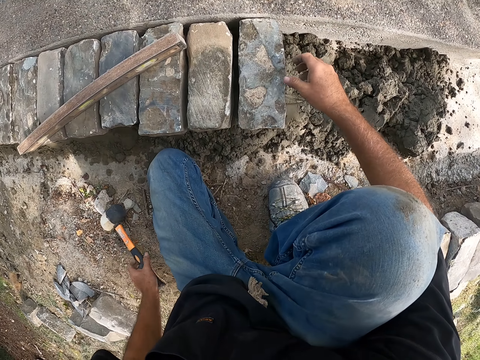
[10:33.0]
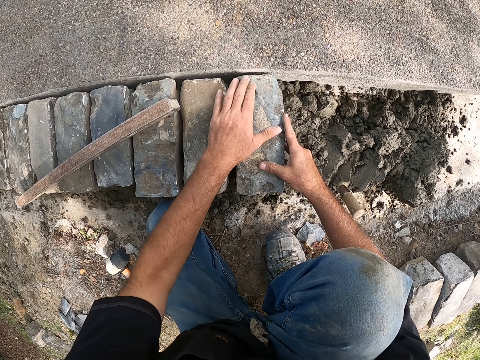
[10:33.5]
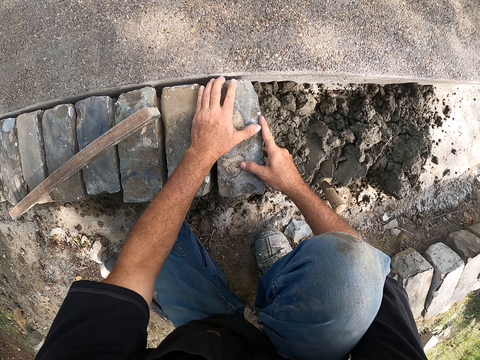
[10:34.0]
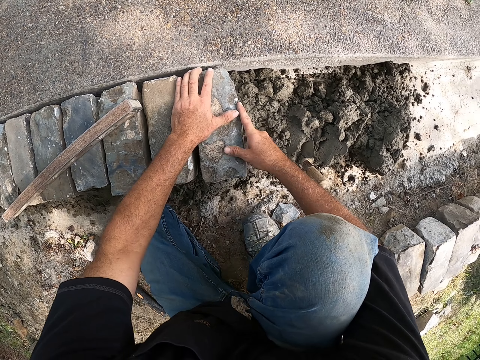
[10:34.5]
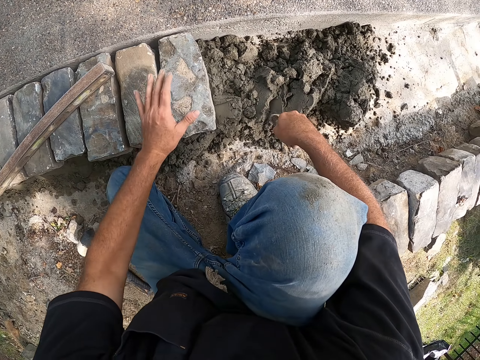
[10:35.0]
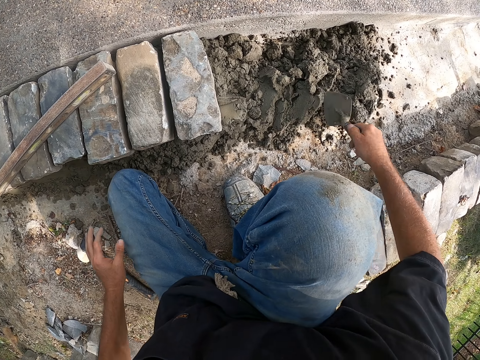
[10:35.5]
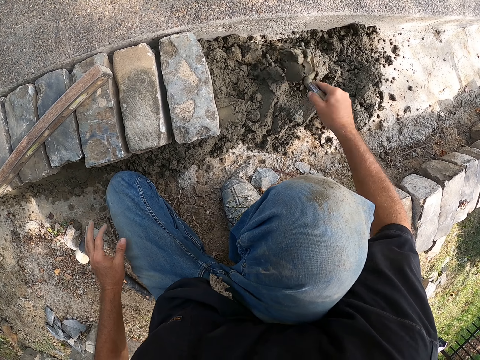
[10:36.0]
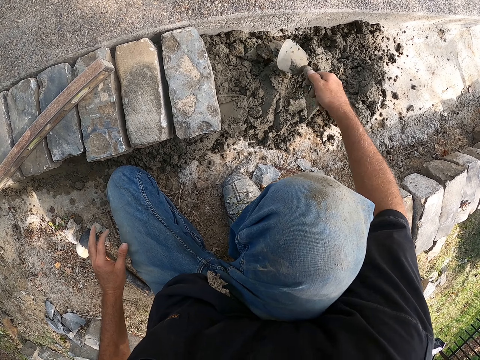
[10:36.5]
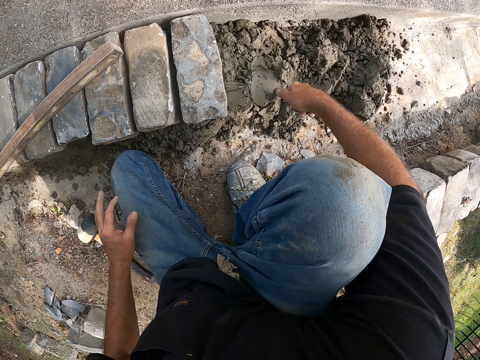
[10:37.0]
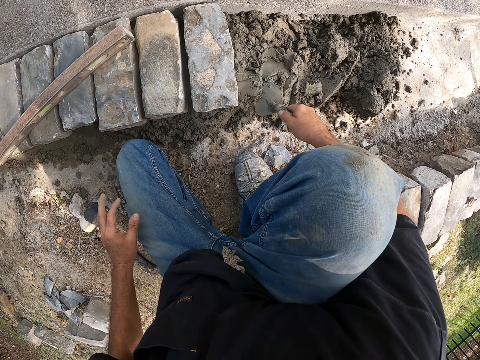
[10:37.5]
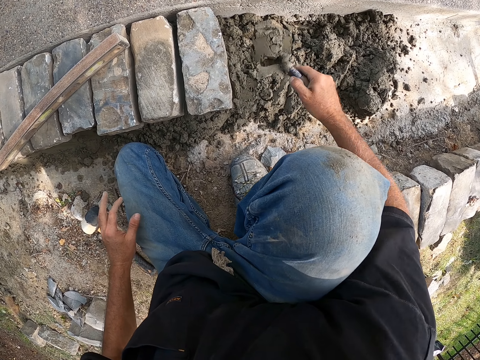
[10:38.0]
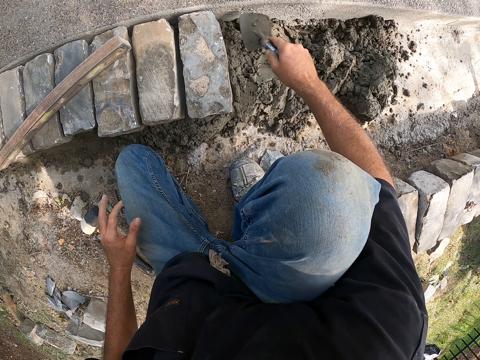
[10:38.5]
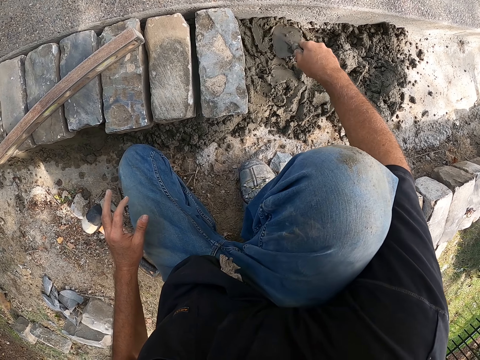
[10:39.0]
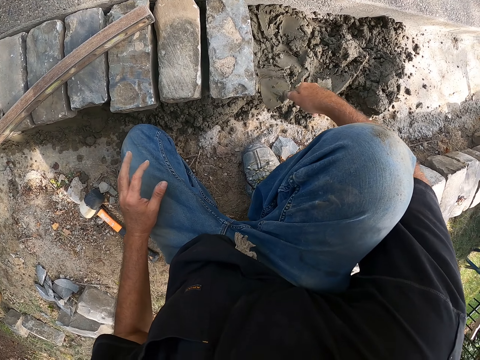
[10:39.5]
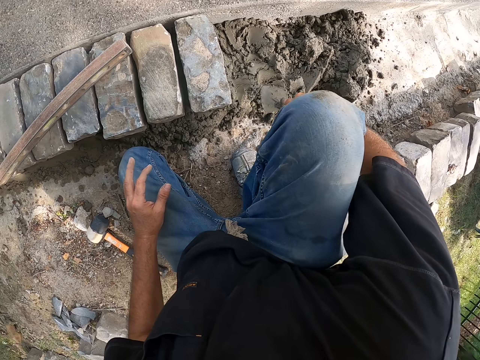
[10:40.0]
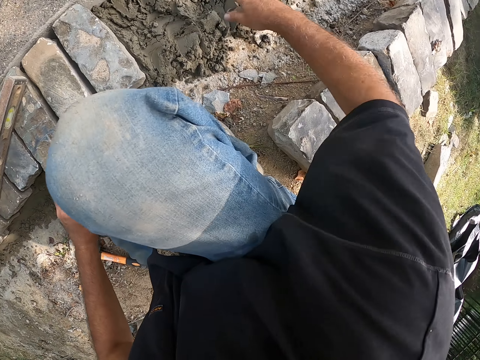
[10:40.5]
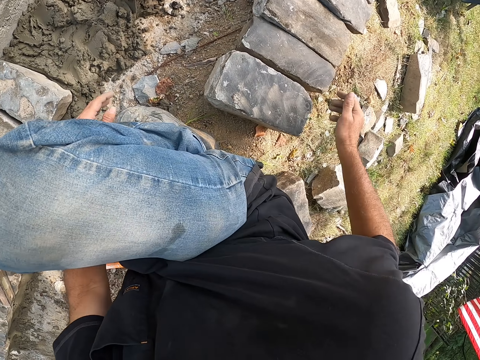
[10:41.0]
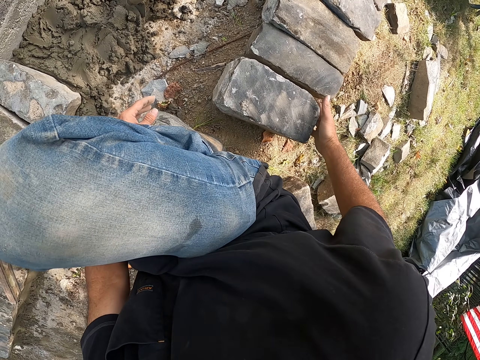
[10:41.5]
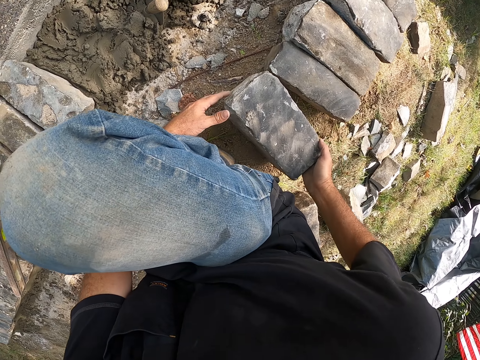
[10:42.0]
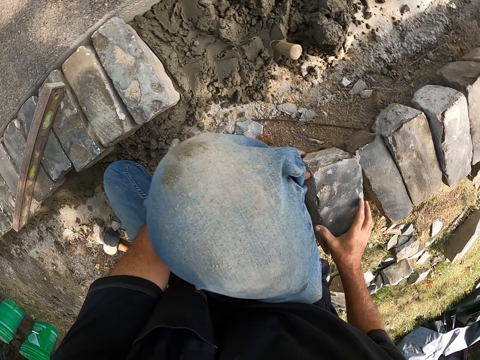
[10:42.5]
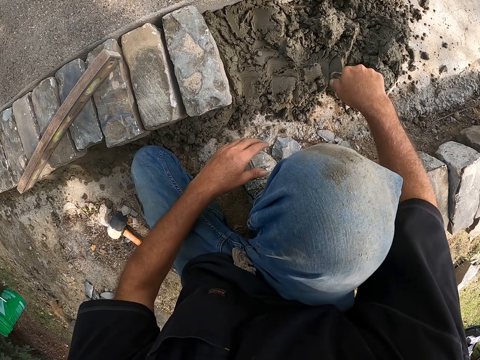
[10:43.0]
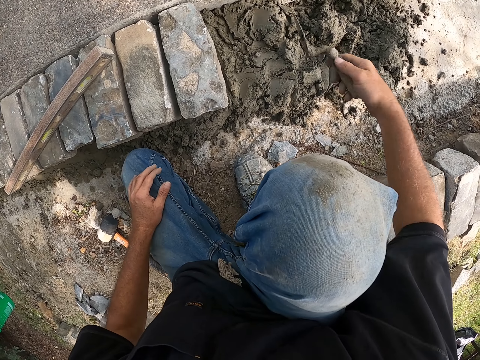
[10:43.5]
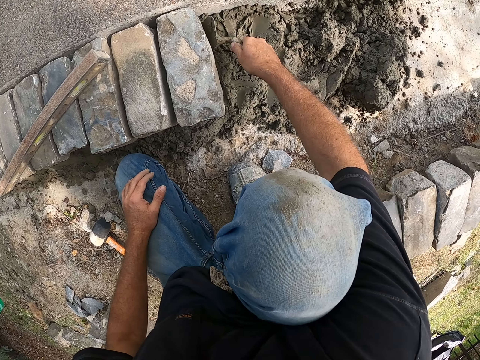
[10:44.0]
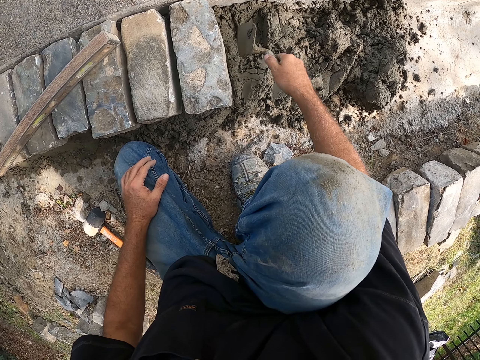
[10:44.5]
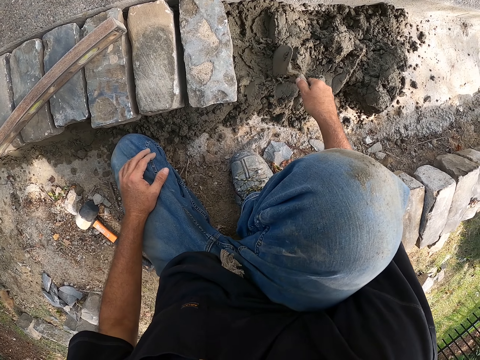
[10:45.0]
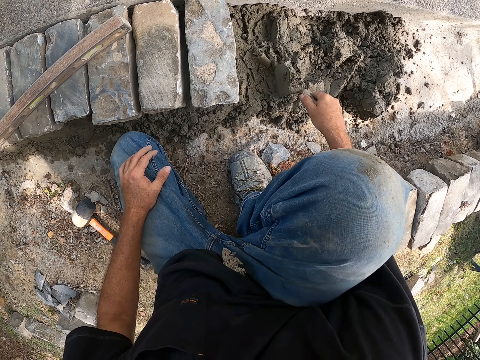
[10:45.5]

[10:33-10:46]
The camera wearer drops the mallet on the ground with his left hand. He places his right hand on the stone block. He adjusts the stone block on the mortar with both hands. He picks the trowel from the mortar on the ground with his right hand. He carries the mortar from the ground with the trowel in his right hand. He drops the mortar on the ground from the trowel in his right hand. He spreads the mortar on the ground with the trowel in his right hand. He carries the mortar from the ground with the trowel in his right hand. He drops the mortar on the ground from the trowel in his right hand. He spreads the mortar on the ground with the trowel in his right hand. He drops the trowel on the mortar with his right hand. He moves a stone block on the ground with his right hand. He touches the stone block on the ground with his left hand. He picks the trowel from the mortar on the ground with his right hand. He spreads the mortar on the ground with the trowel in his right hand.

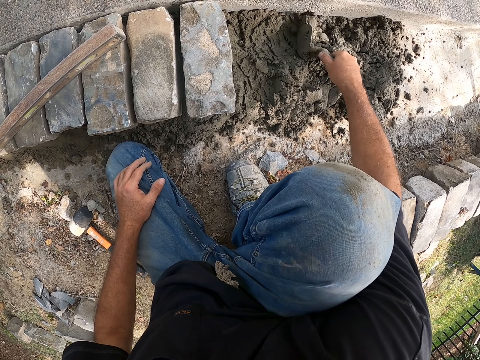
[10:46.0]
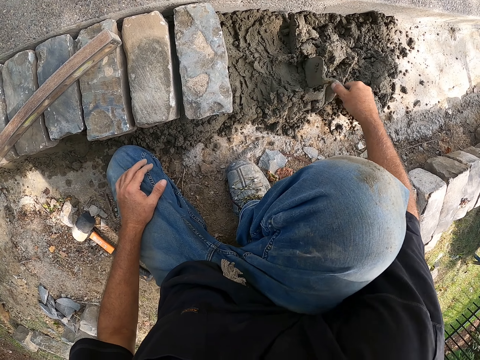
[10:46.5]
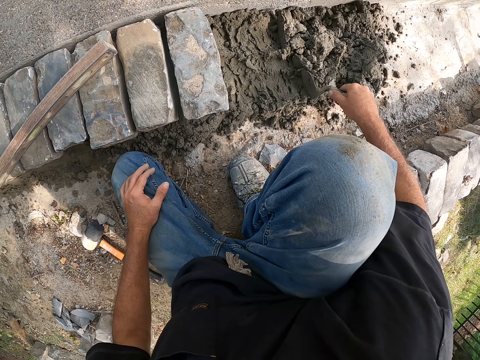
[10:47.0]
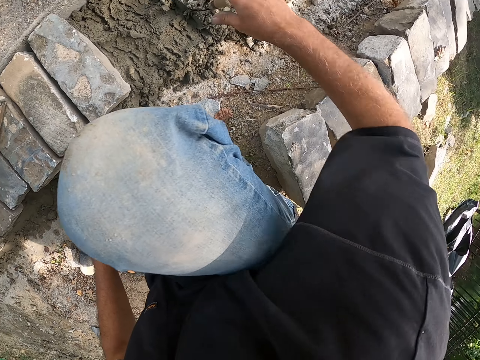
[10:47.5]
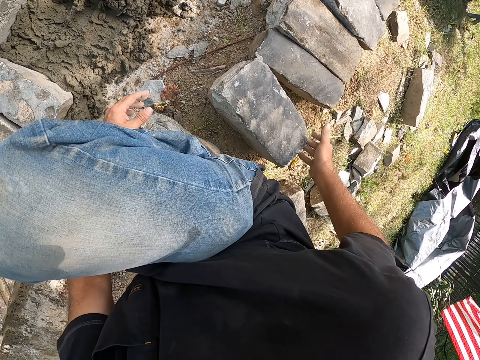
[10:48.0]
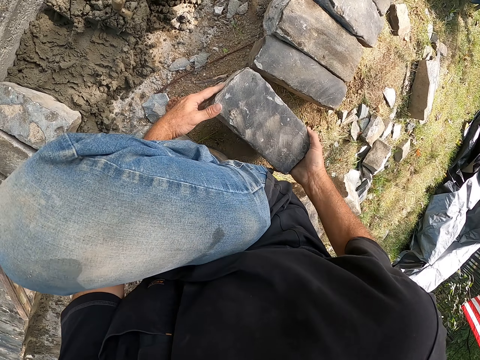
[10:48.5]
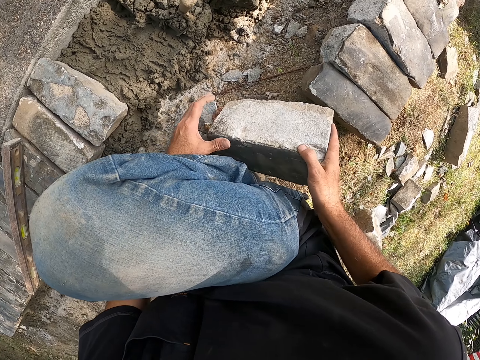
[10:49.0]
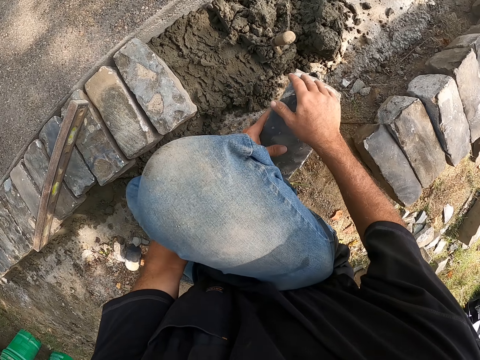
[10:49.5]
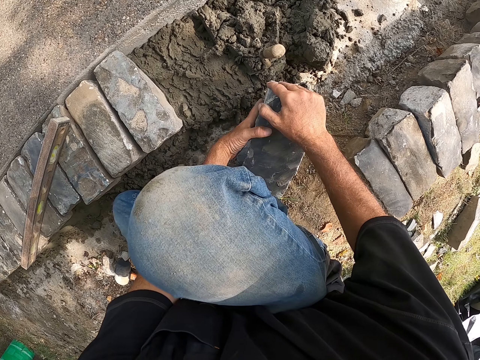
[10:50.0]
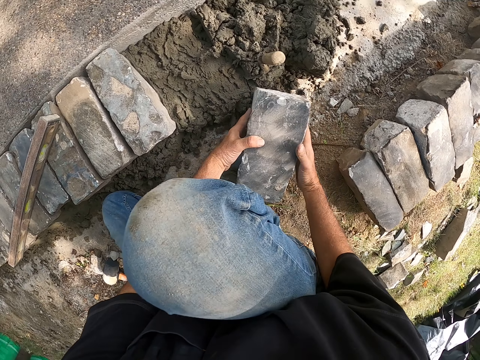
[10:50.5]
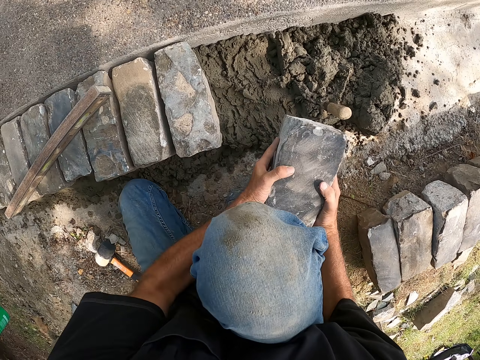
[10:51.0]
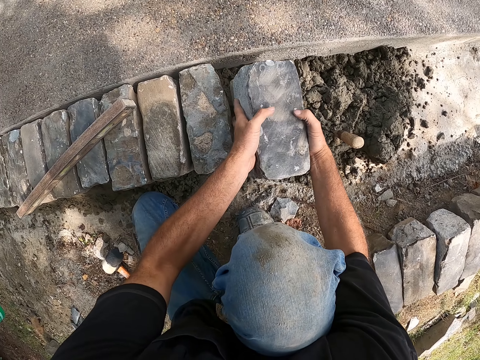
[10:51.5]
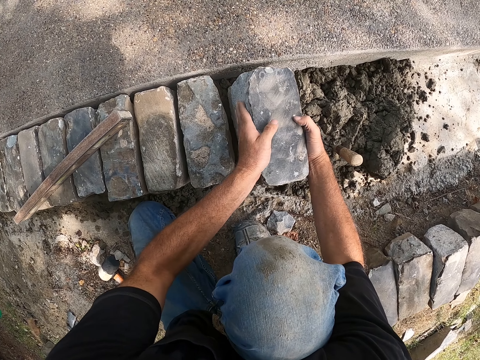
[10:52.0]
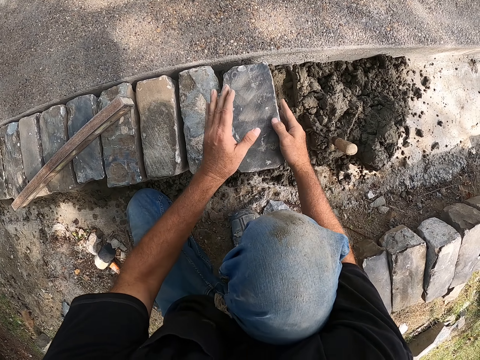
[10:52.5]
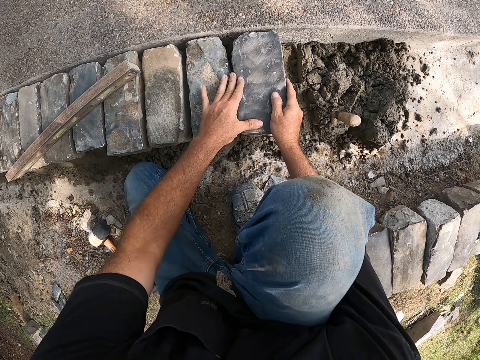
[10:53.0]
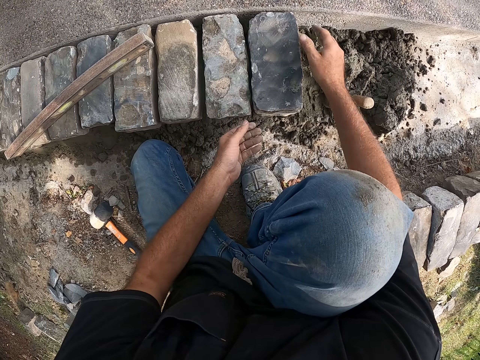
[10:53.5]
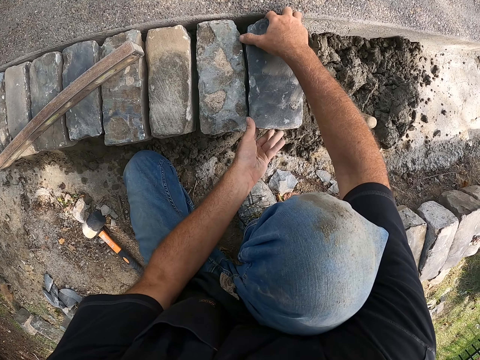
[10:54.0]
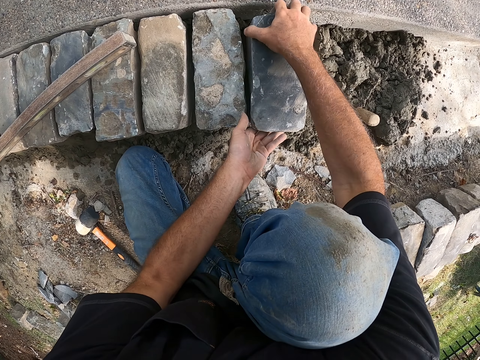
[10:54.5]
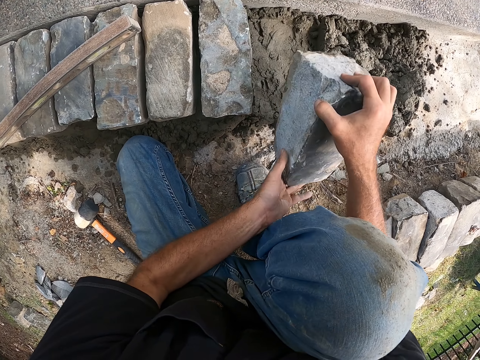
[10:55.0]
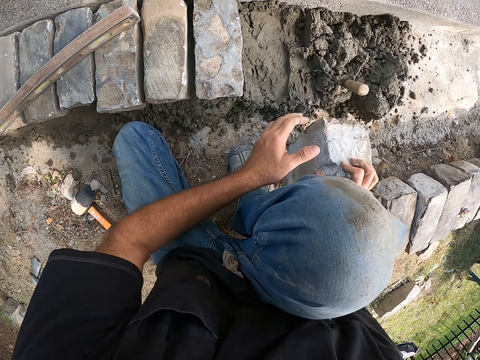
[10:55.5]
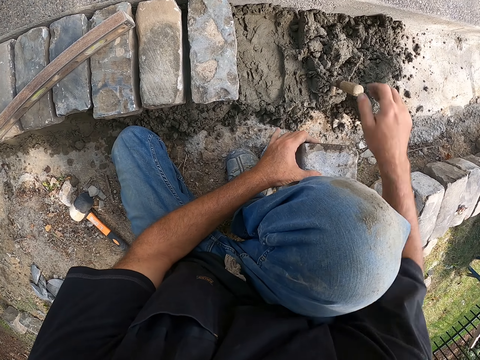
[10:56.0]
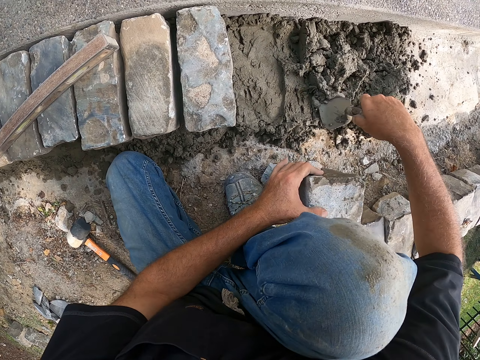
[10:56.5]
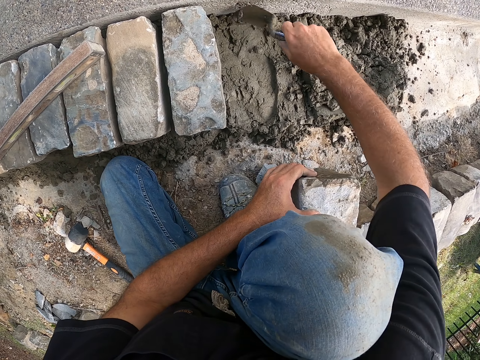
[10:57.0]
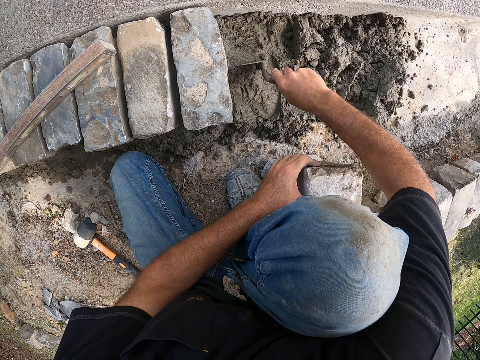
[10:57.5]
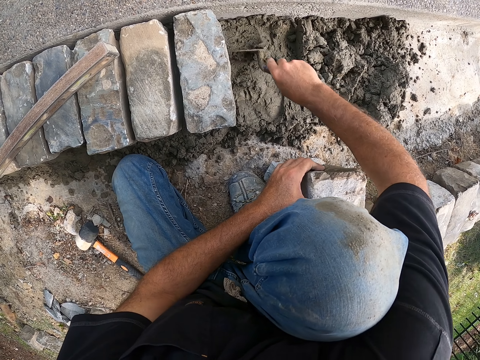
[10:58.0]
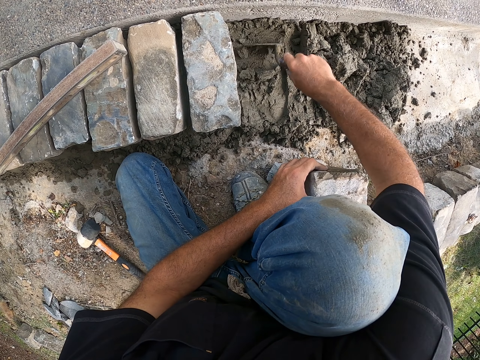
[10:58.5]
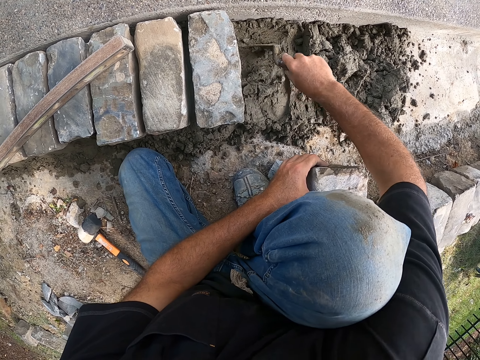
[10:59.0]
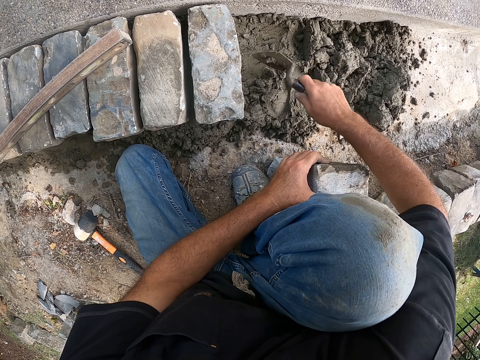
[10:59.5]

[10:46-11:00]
The camera wearer drops the trowel on the mortar with his right hand. He holds the stone block on the ground with his right hand. He adjusts the stone block on the ground with both hands. He picks the stone block from the ground with both hands. He places the stone block on the mortar with both hands. He adjusts the stone block on the mortar with both hands. He lifts the stone block from the mortar on the ground with both hands. He moves the block. He drops the stone block on the ground with both hands. He holds the stone block on the ground with both hands. He holds the stone block on the ground with his left hand. He picks the trowel from the mortar on the ground with his right hand. He spreads the mortar on the ground with the trowel in his right hand.
